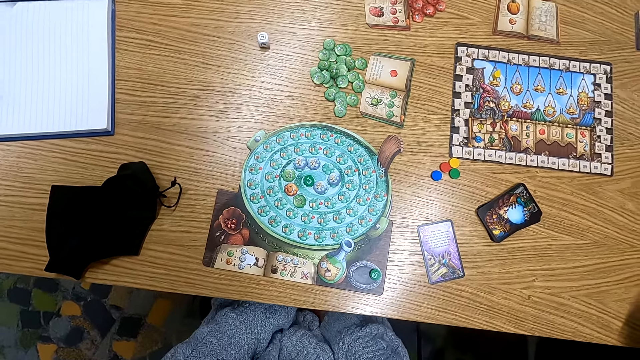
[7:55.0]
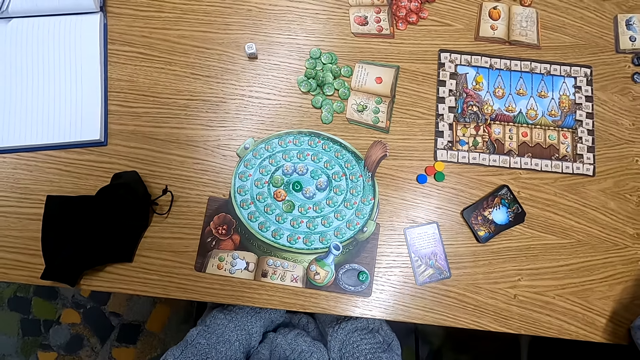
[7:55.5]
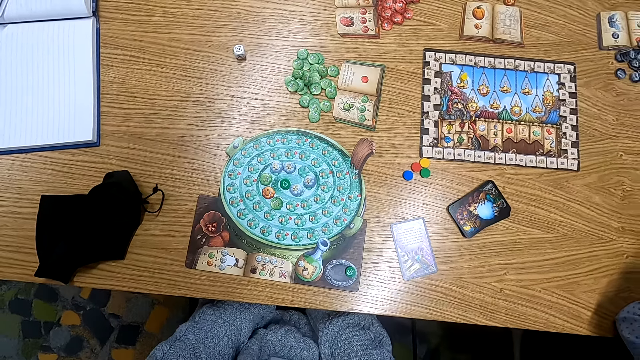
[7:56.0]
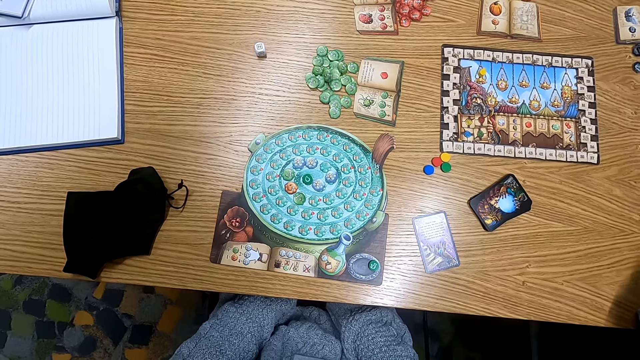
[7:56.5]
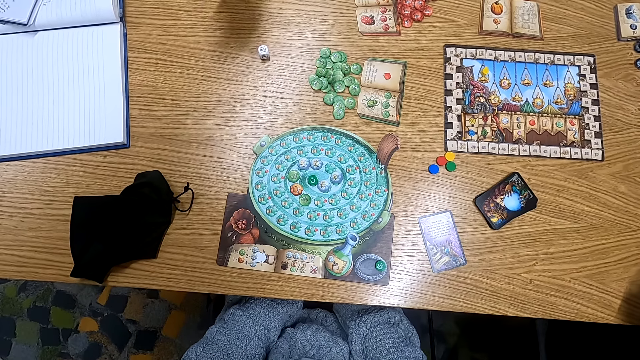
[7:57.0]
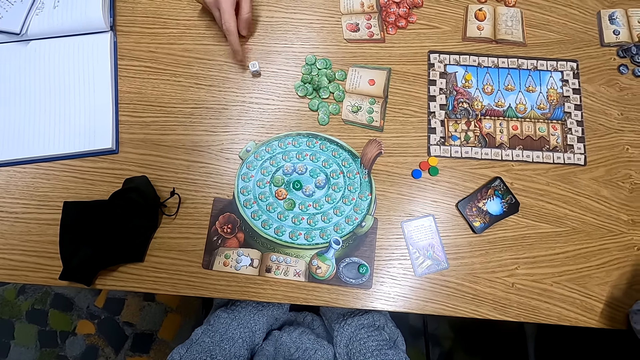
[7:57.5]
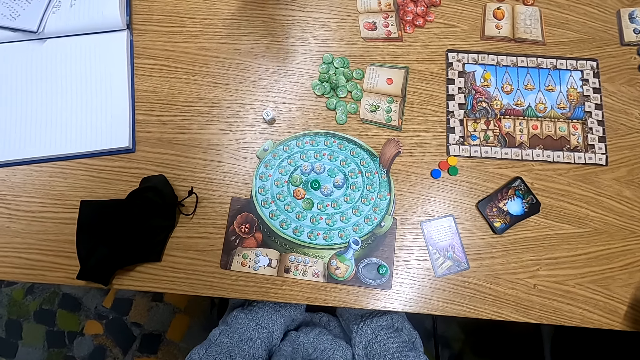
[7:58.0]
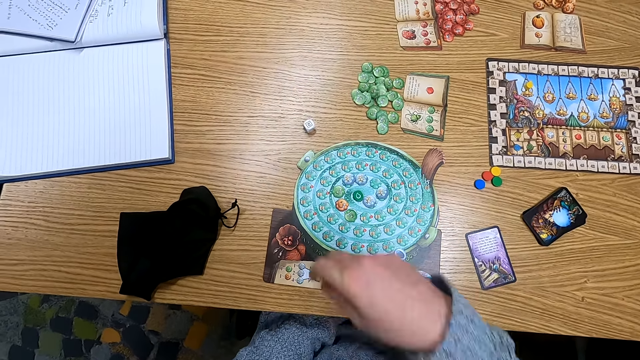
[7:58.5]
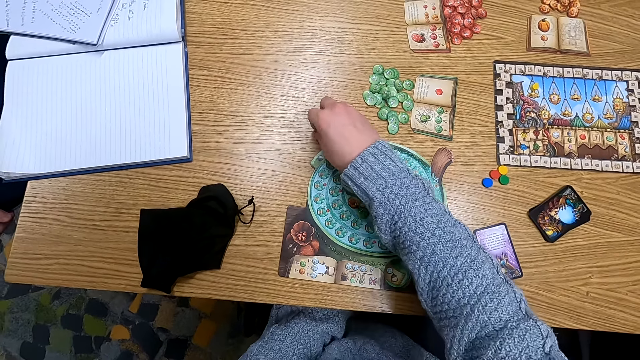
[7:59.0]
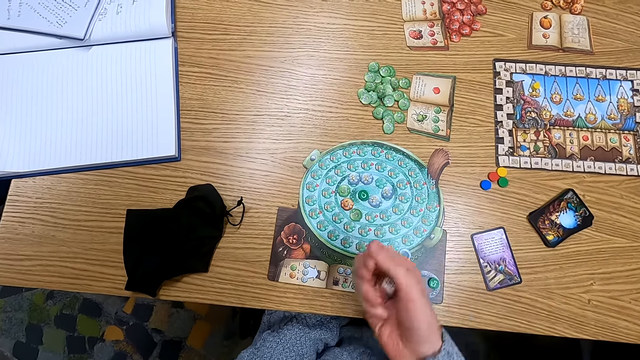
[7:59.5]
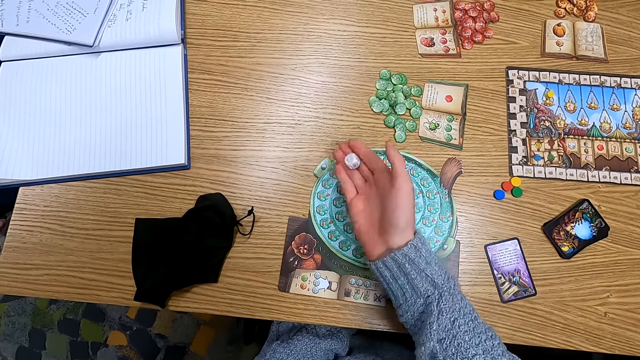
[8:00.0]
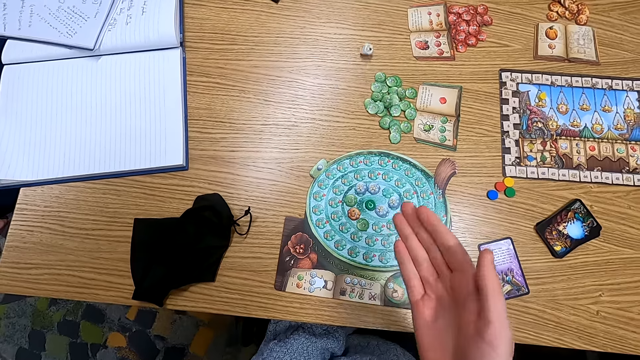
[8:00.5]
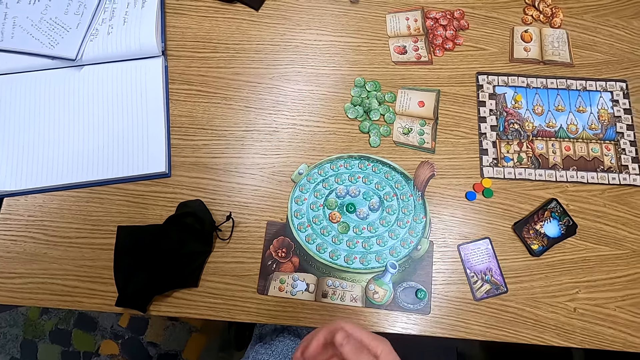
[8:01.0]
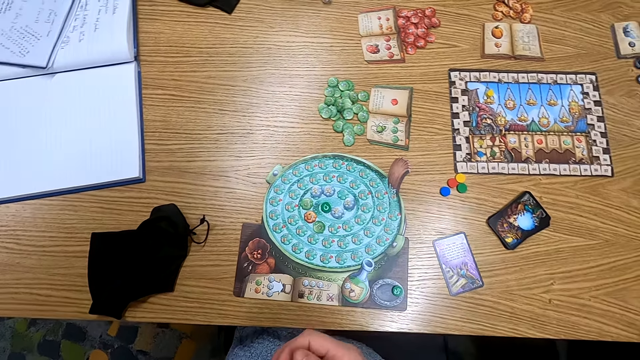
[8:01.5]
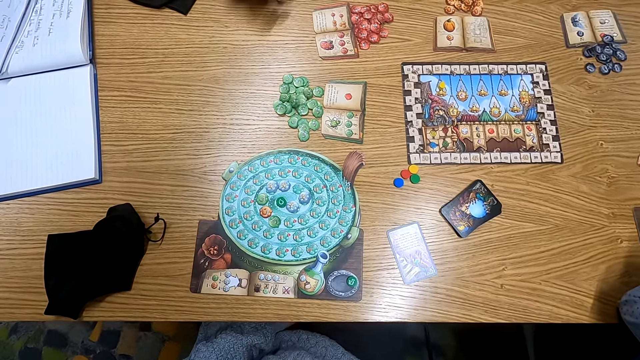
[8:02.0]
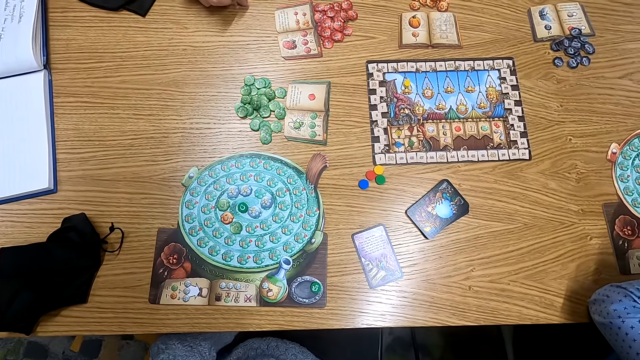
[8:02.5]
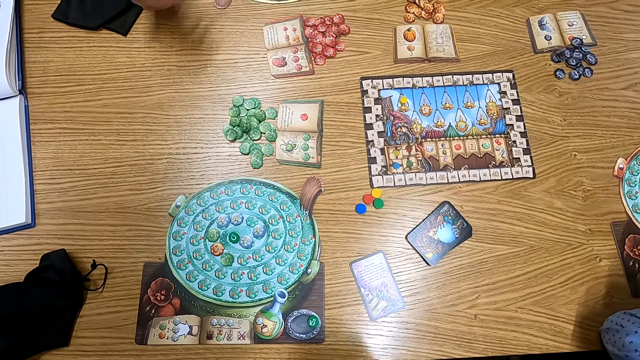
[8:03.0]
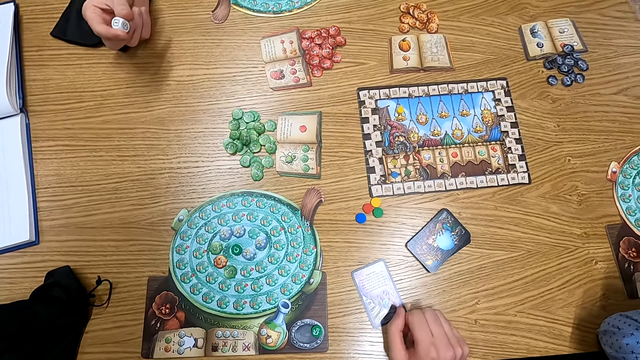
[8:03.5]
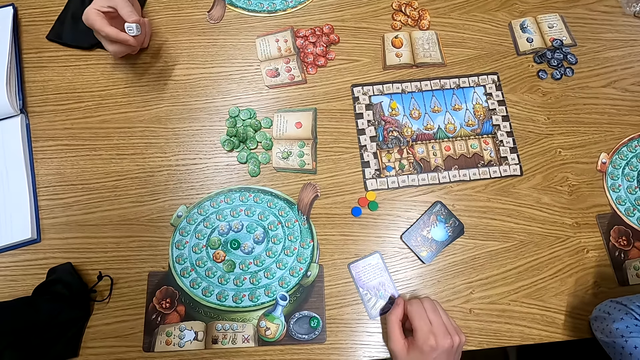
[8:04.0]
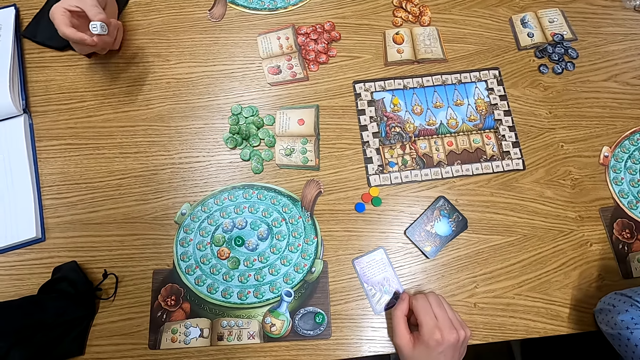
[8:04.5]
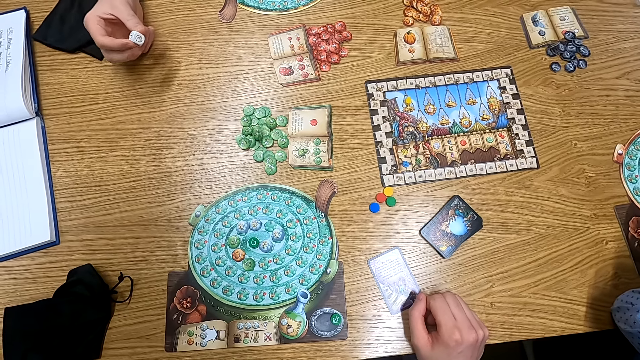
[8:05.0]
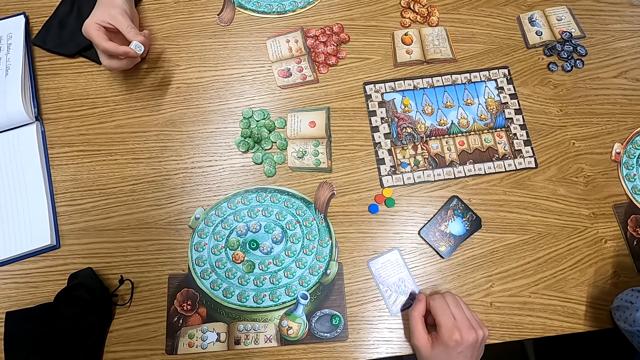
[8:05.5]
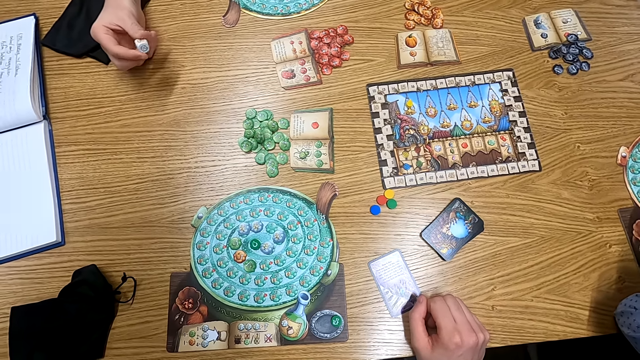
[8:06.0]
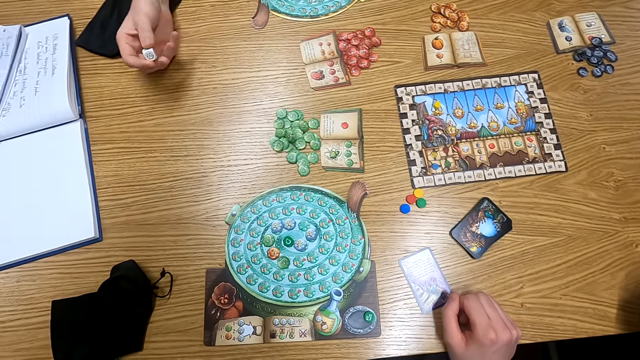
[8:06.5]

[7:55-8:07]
A man holds a dice on the table. The man pushes the dice. The camera wearer picks up the dice on the table, holds the dice, drops the dice on the table, and turns to the side. The man picks up the dice. The man holds the dice.

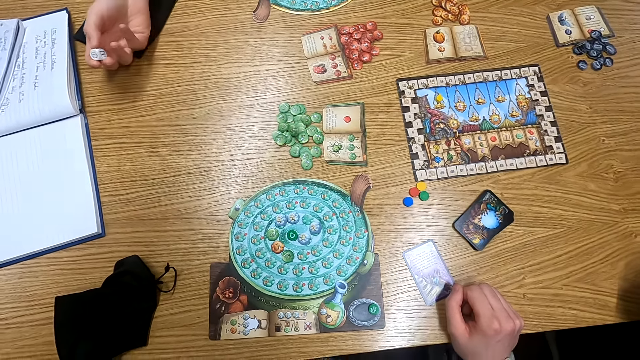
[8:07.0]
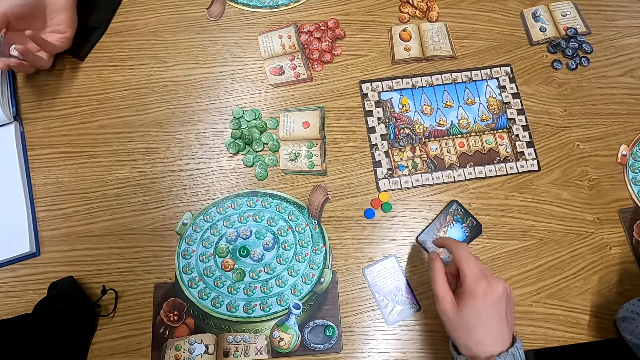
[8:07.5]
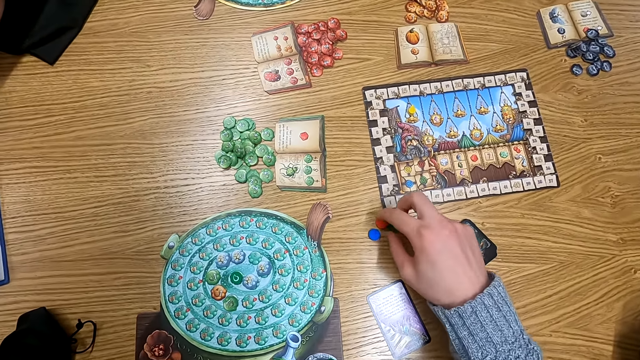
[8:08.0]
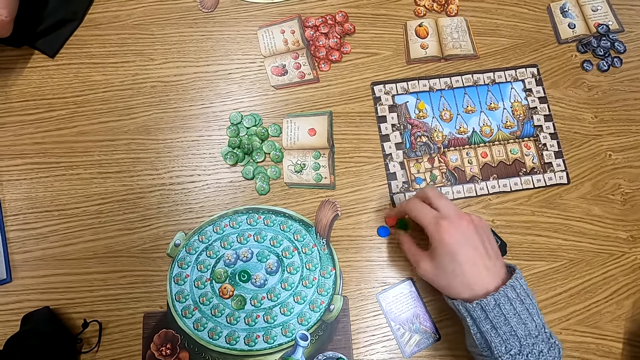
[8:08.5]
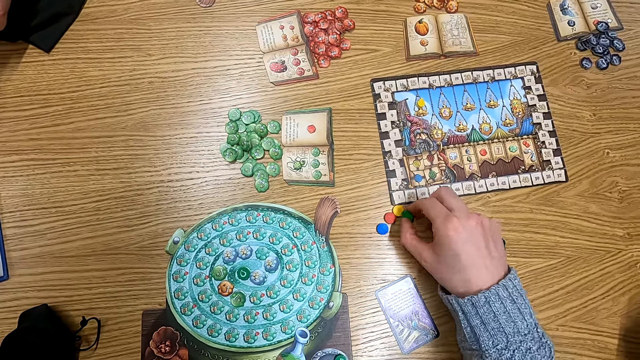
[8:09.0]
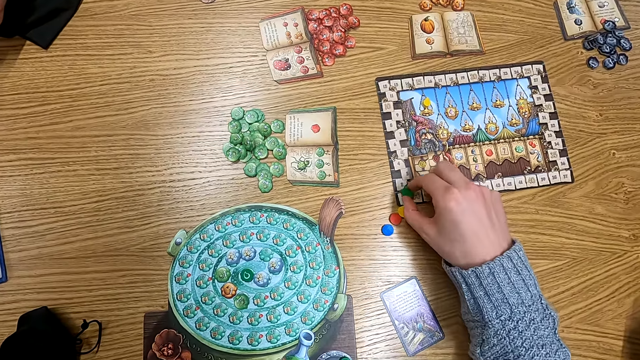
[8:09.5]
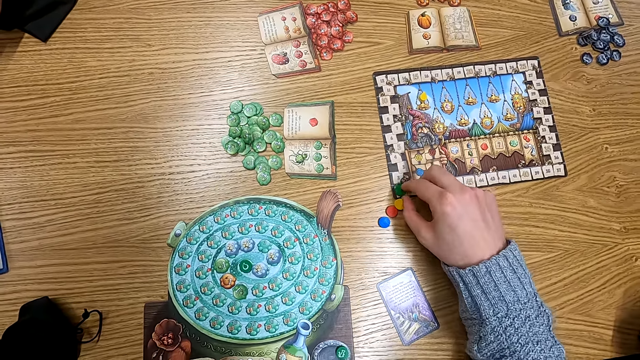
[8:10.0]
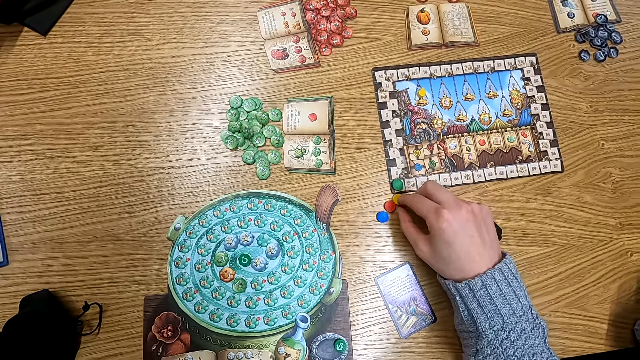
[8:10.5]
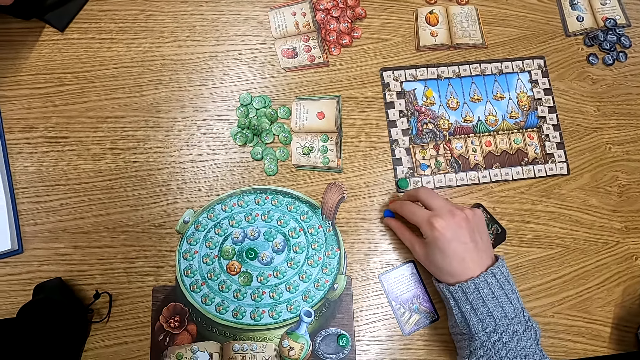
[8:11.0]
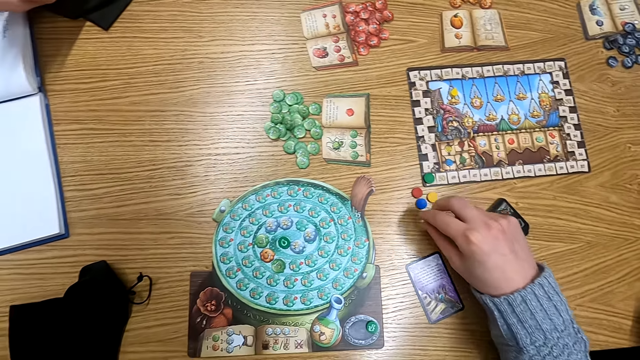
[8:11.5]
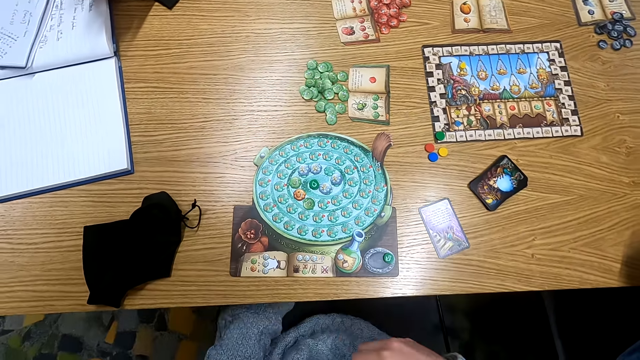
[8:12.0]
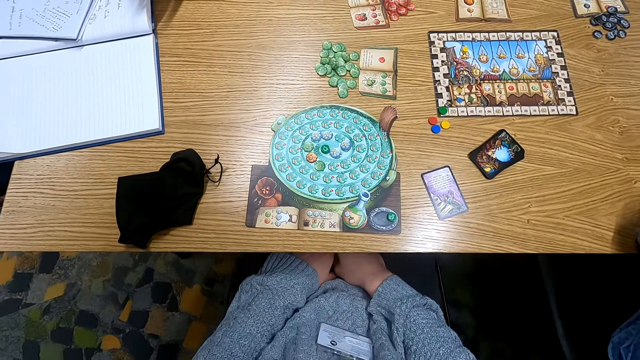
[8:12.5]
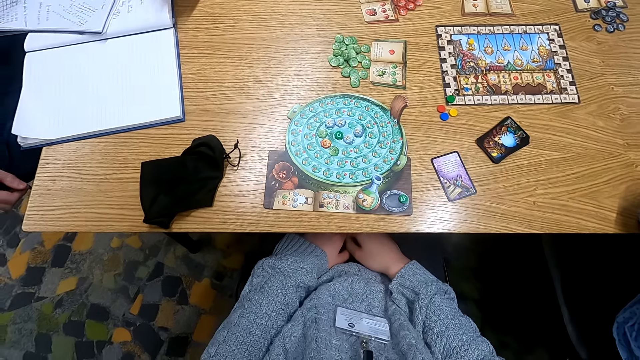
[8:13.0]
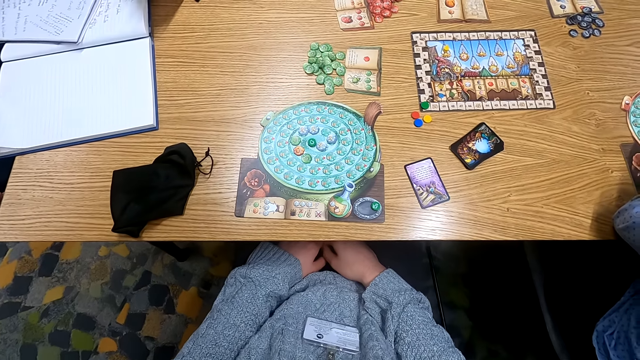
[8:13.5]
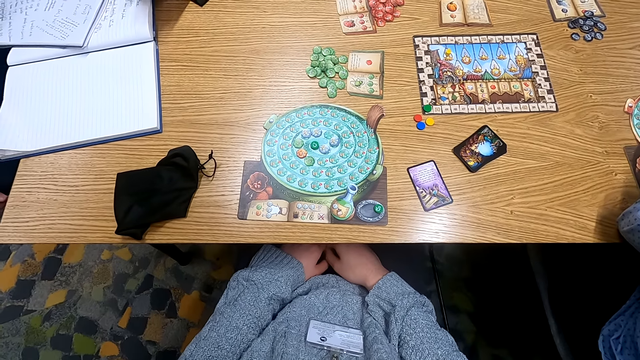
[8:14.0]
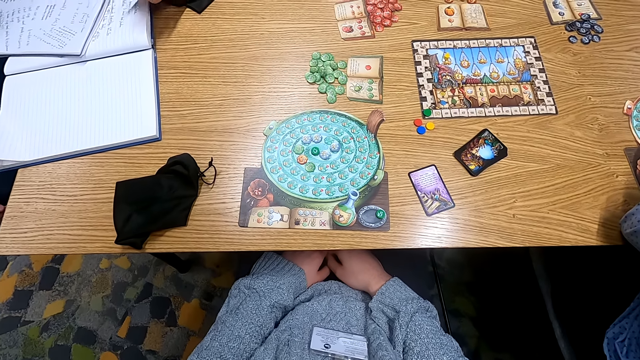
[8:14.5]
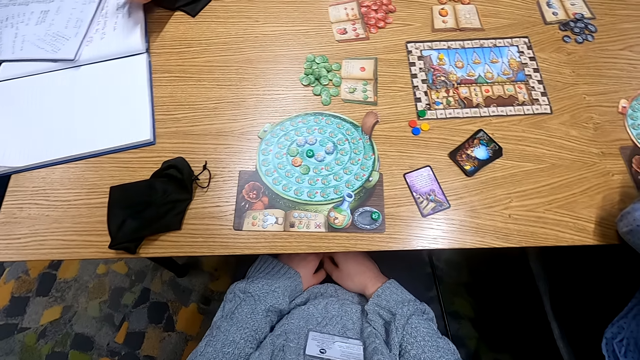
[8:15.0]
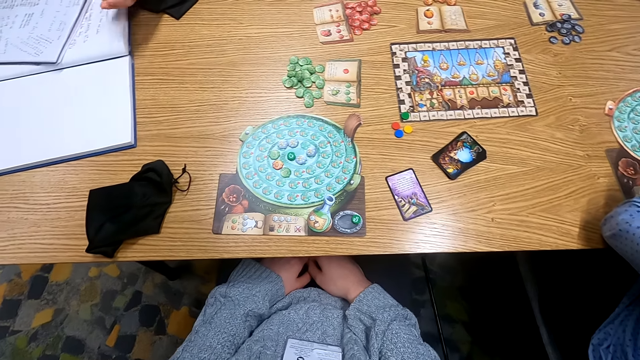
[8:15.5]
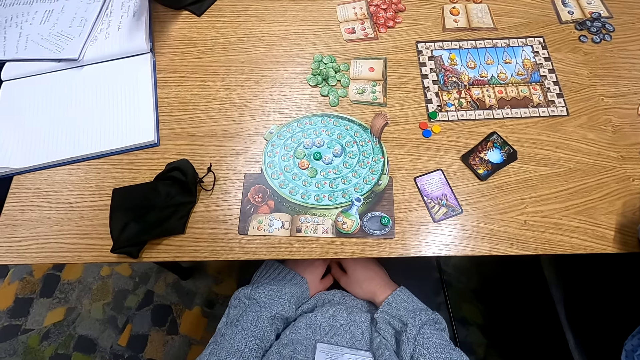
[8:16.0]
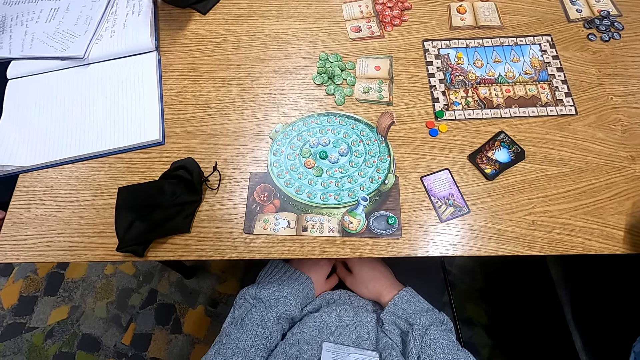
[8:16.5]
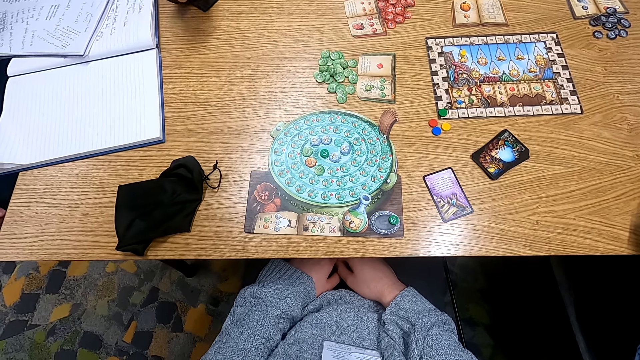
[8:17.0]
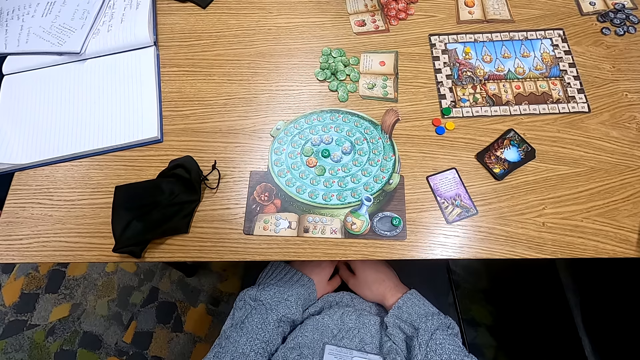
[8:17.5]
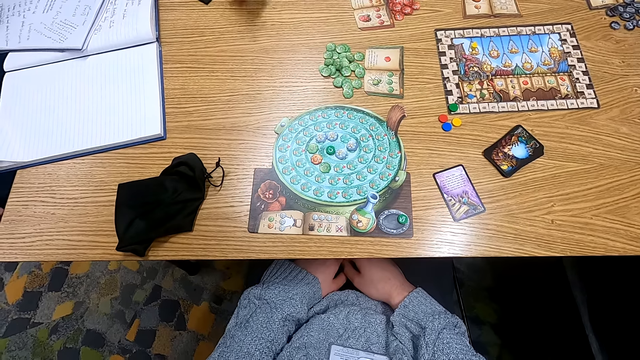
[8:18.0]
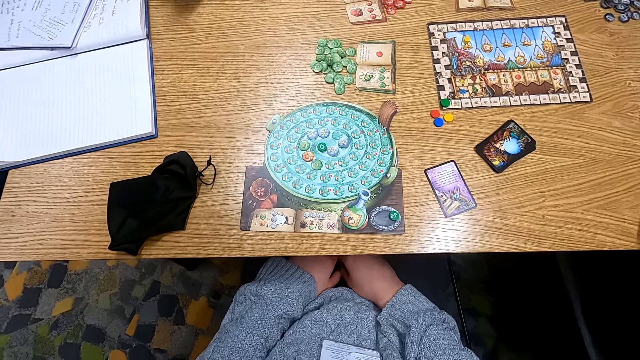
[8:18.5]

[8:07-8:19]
The camera wearer turns to the side. They hold a point token on the table, move a tile, put the point token on the paper, and turn to the side.
